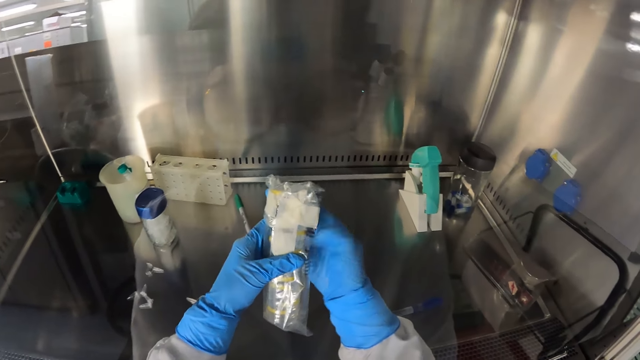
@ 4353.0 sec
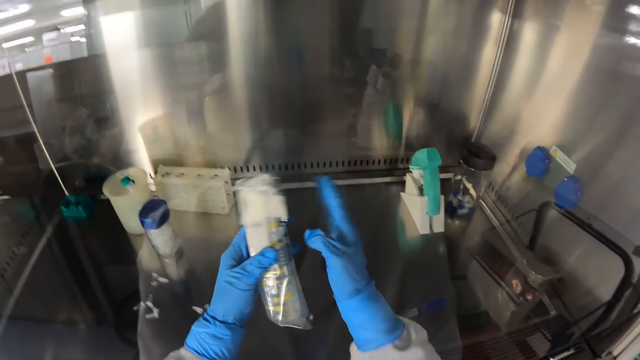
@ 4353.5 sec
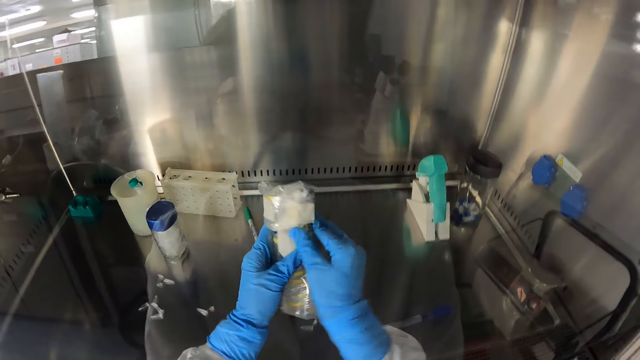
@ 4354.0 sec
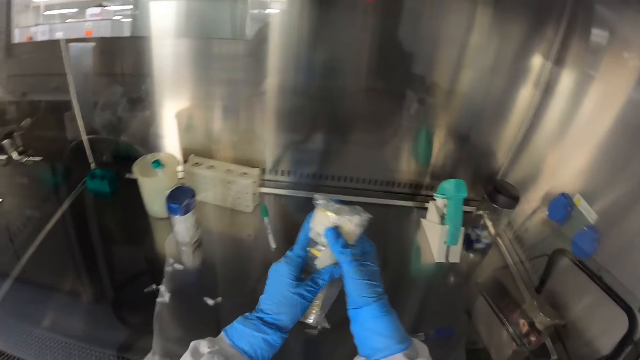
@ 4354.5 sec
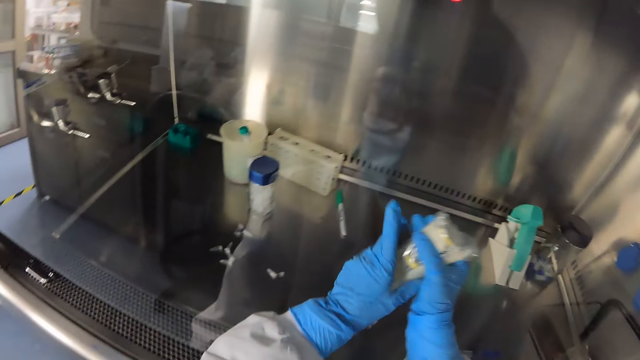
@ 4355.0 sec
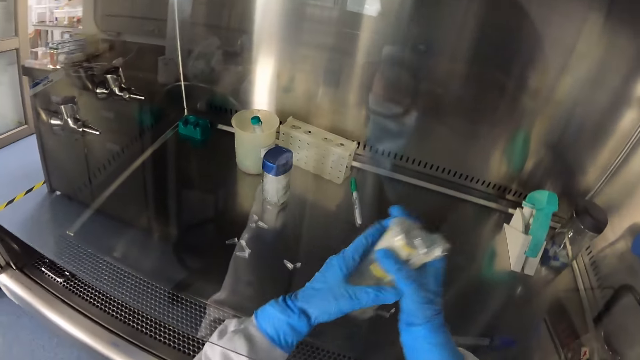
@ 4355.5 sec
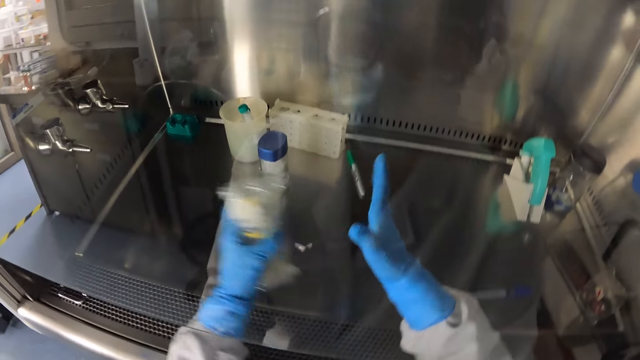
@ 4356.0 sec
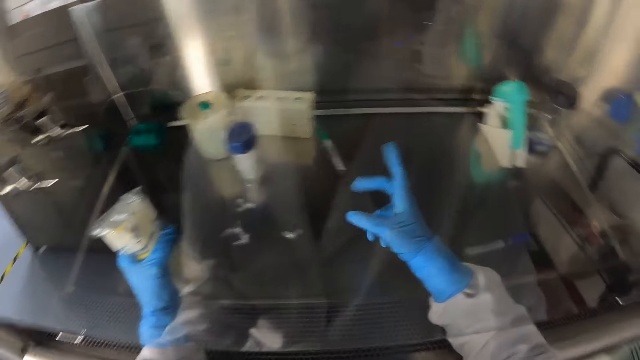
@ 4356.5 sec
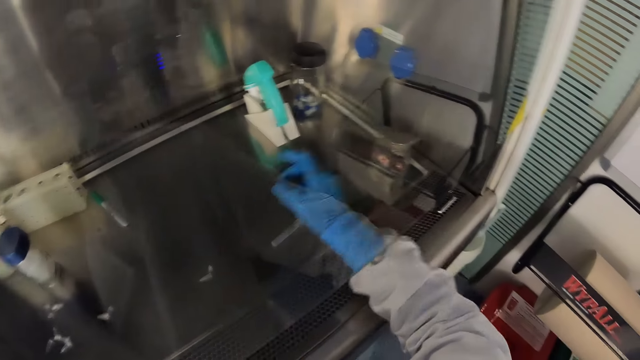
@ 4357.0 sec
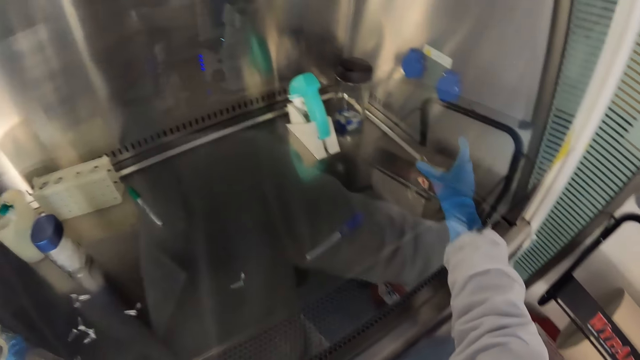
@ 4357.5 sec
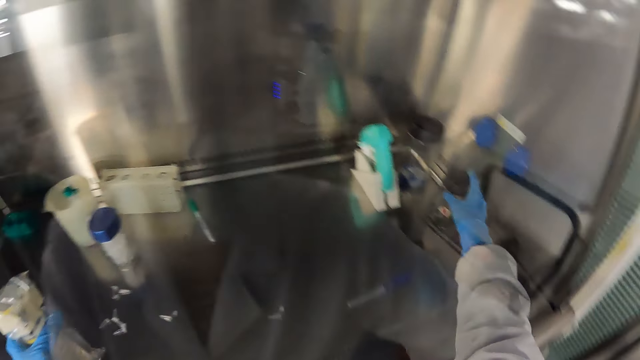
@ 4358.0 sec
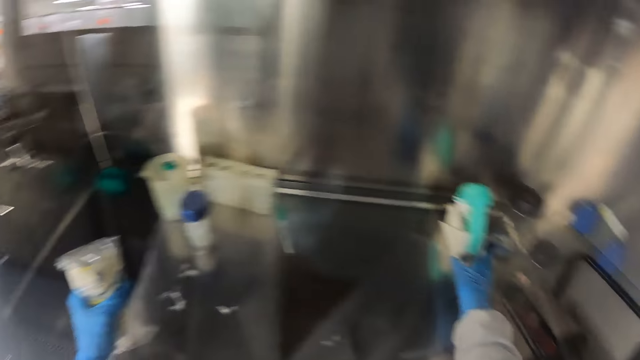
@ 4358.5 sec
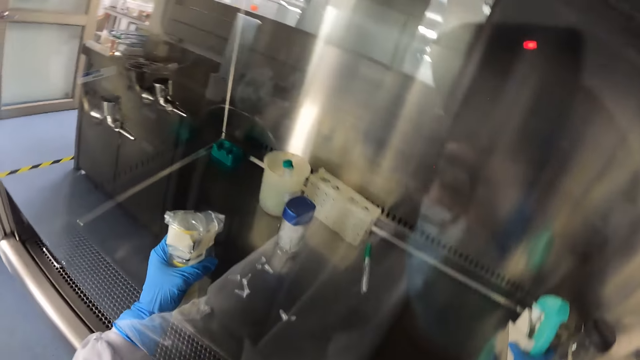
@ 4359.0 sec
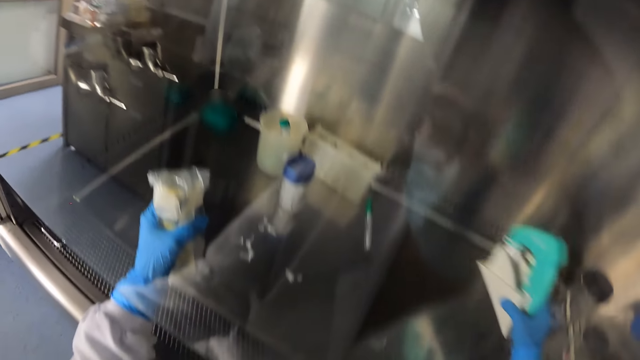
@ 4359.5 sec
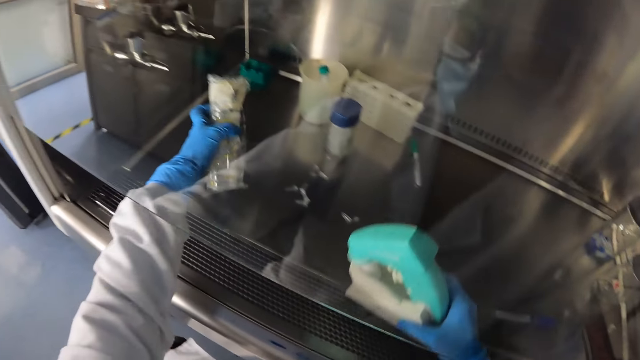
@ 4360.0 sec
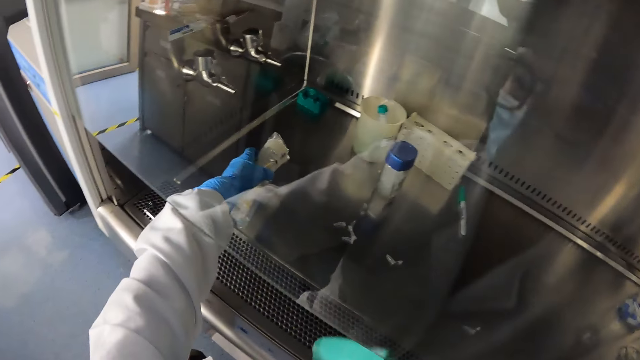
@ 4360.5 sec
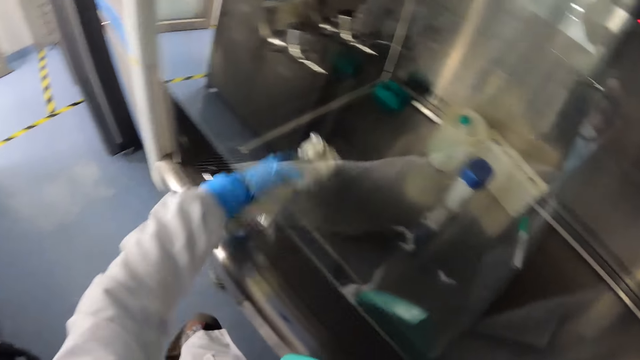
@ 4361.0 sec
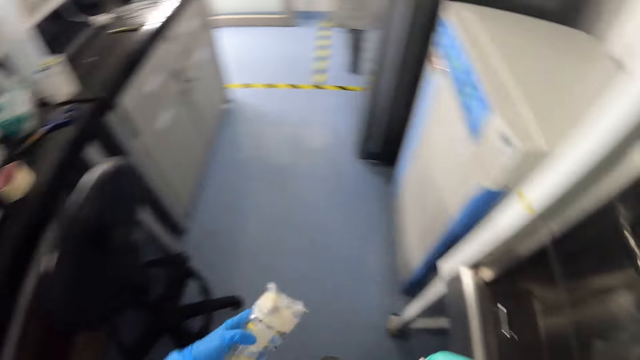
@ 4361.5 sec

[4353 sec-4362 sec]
The camera wearer moves the jar on the steel counter. They take the microscope.

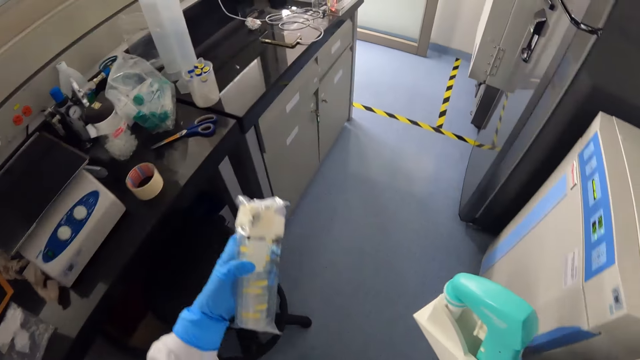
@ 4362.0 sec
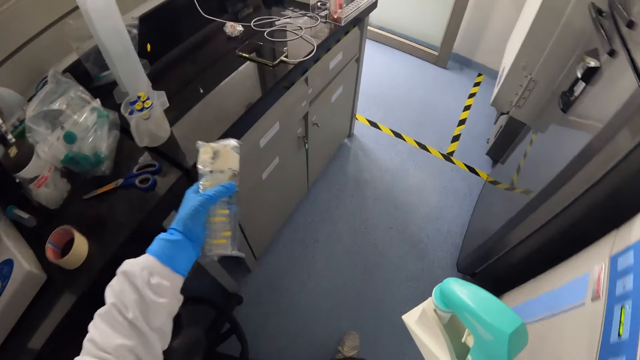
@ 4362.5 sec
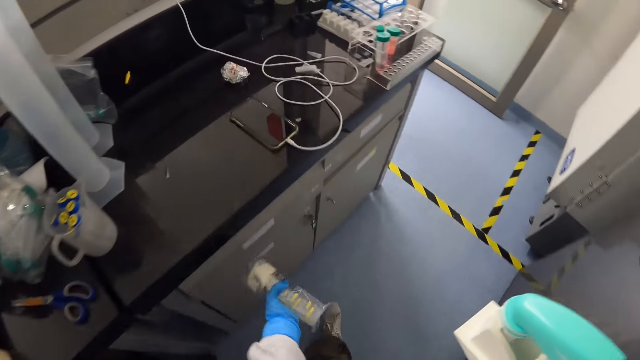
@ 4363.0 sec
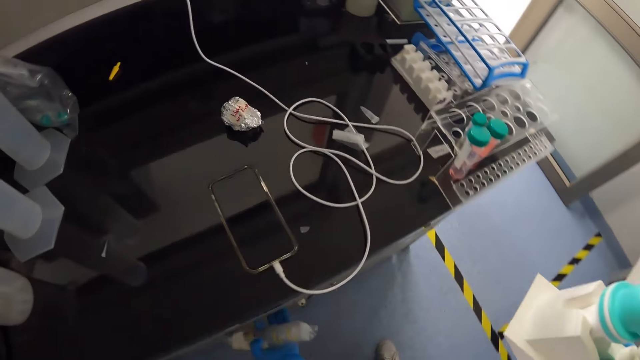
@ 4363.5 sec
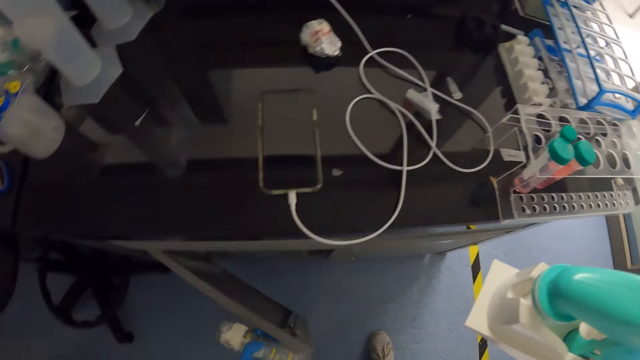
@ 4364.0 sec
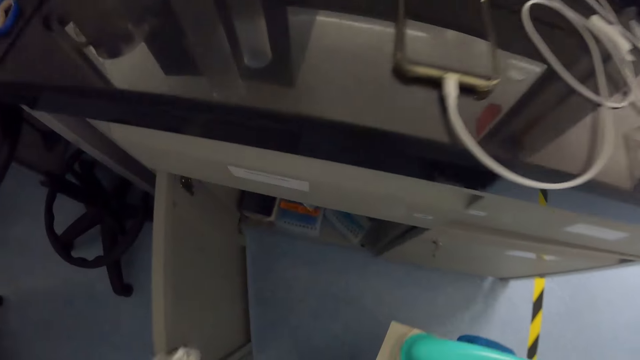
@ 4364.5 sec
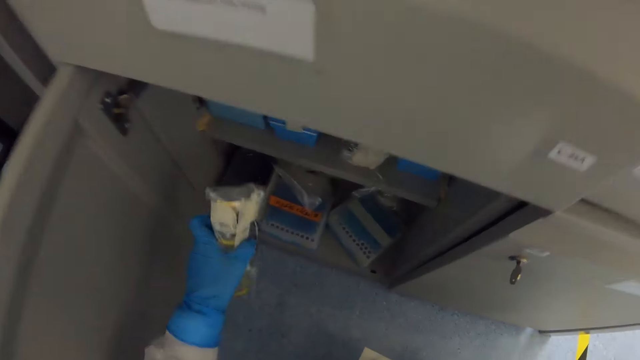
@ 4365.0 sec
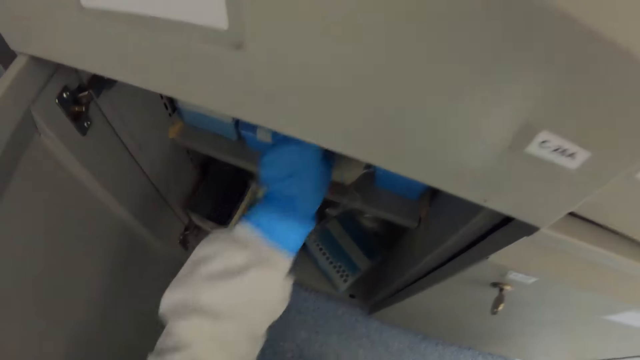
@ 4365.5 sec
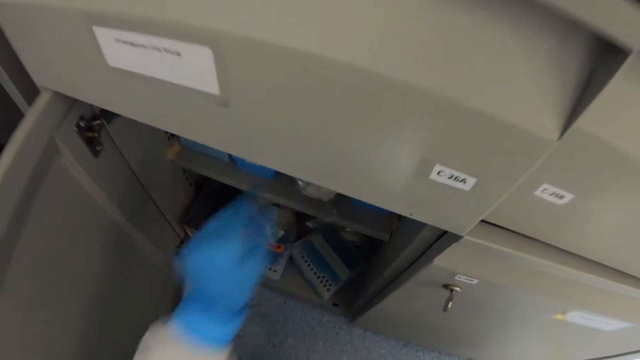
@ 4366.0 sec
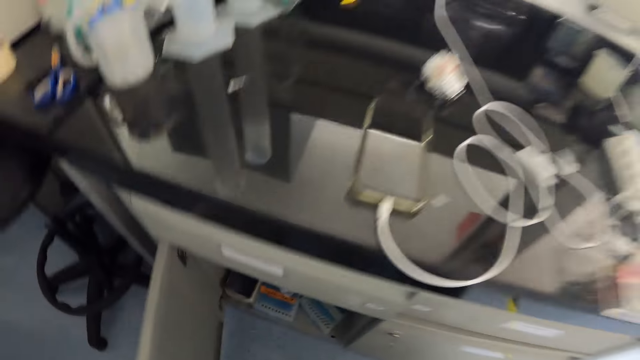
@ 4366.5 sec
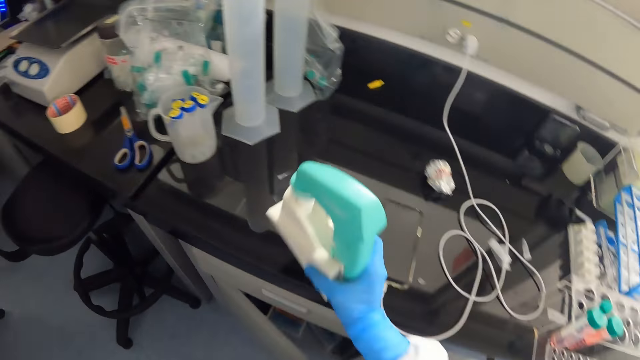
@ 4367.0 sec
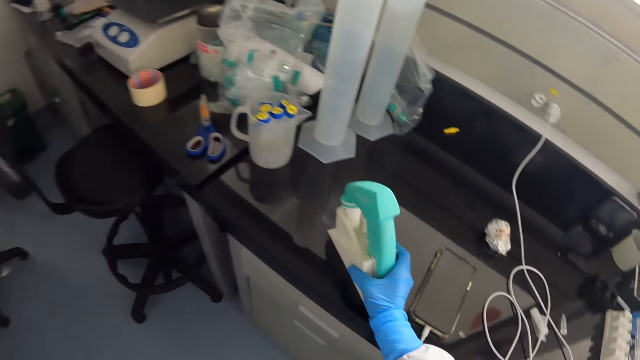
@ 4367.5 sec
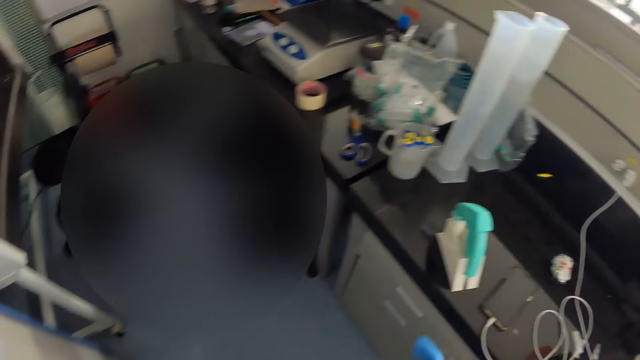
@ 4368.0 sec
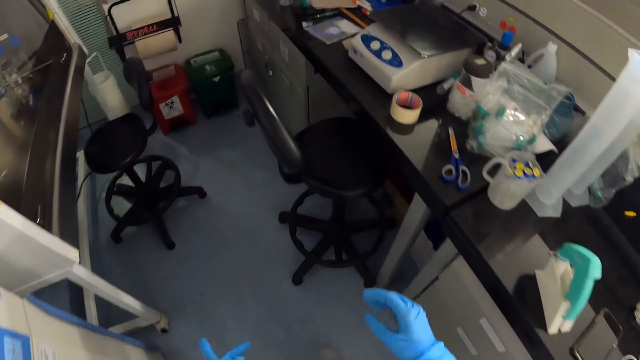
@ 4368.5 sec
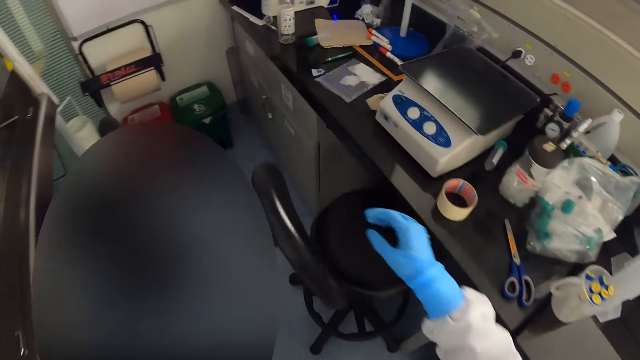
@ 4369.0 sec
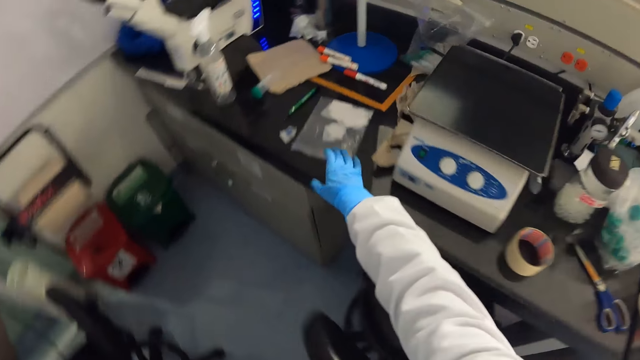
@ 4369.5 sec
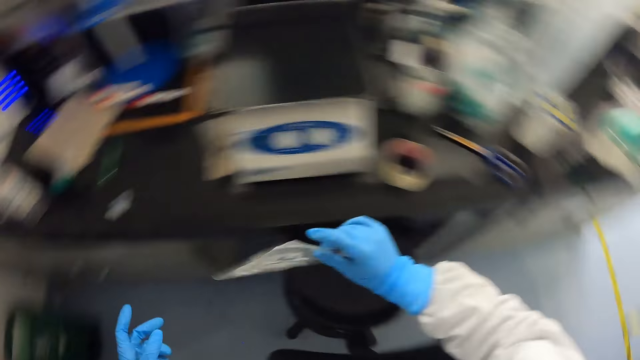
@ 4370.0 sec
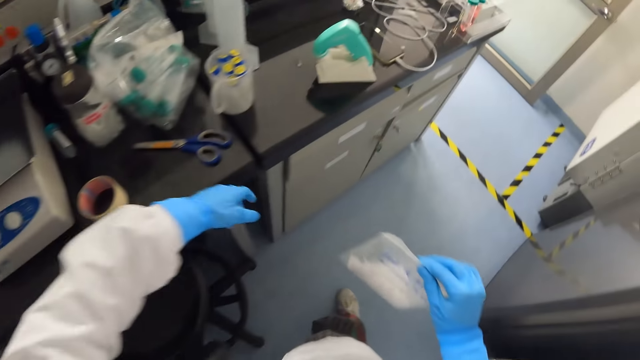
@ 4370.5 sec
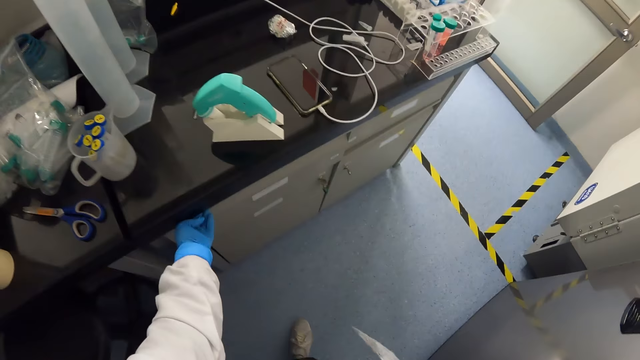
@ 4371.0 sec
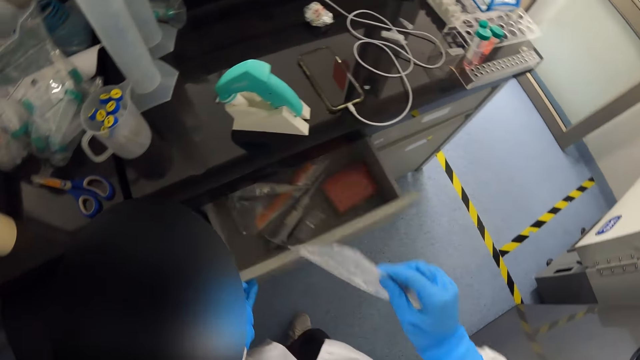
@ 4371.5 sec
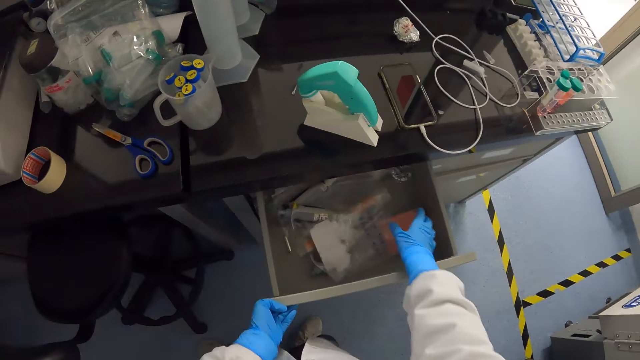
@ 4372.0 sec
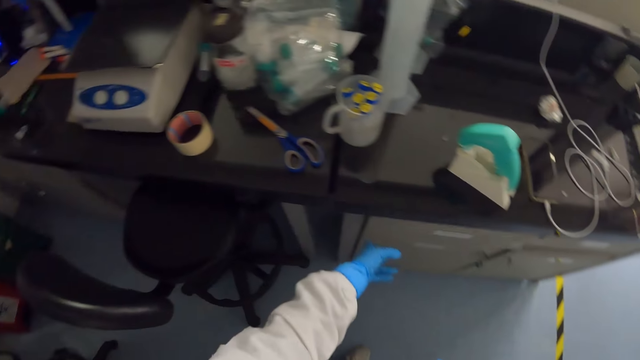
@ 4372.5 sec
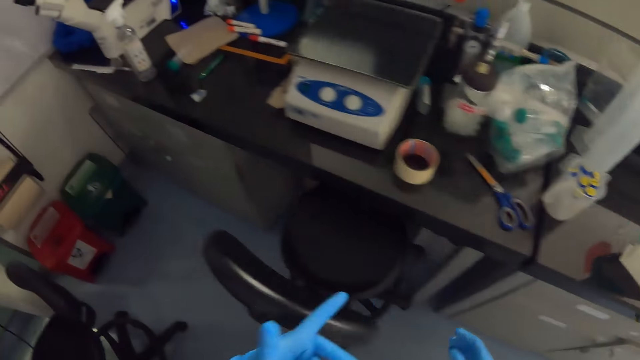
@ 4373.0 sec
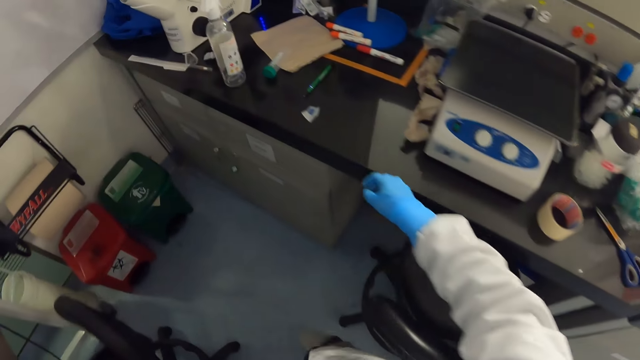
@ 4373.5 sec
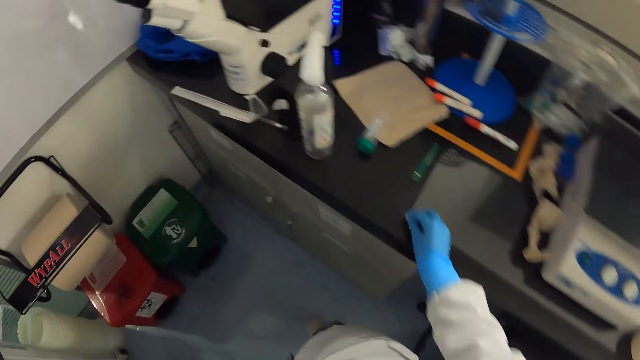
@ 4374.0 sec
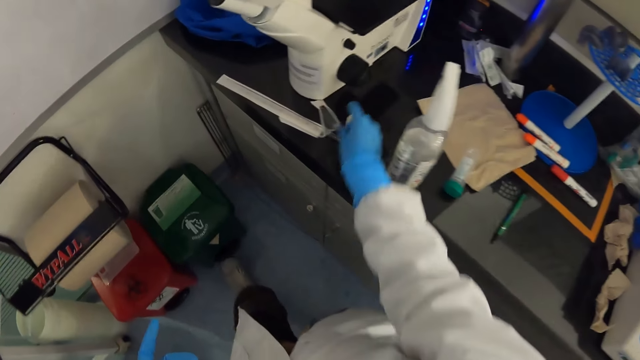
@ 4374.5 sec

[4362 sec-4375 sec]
The camera wearer walks around the room. They open the cabinet. They put the paper or polythene bag in the cabinet. They close the cabinet. They put the microscope on the counter. They walk around the room. They take the polythene bag from the counter. They pull the drawer. They put the polythene bag in the drawer. They push the drawer. They walk around the room. They pick the papers or cotton wool from the counter.
